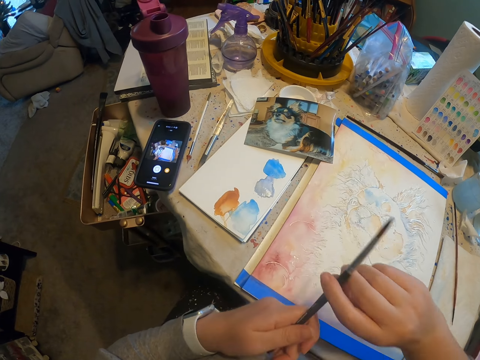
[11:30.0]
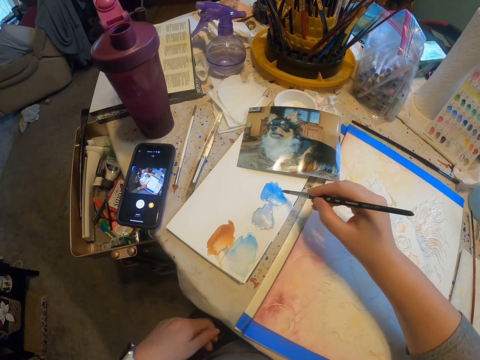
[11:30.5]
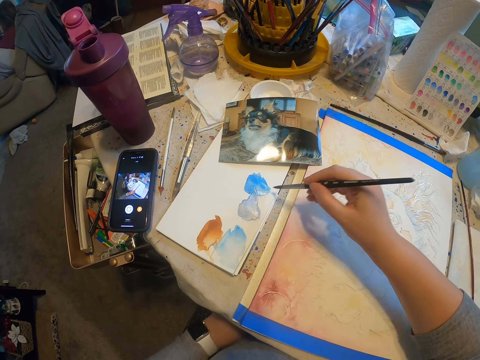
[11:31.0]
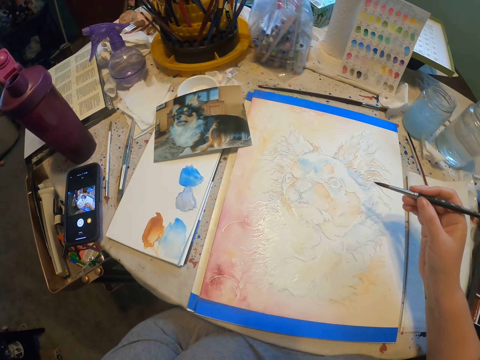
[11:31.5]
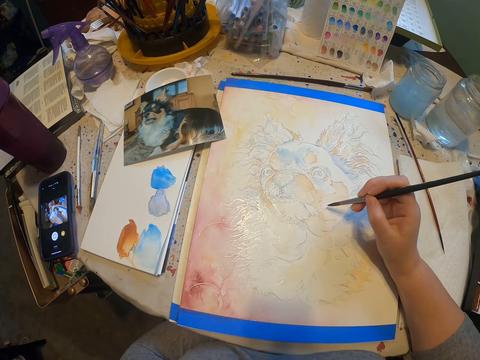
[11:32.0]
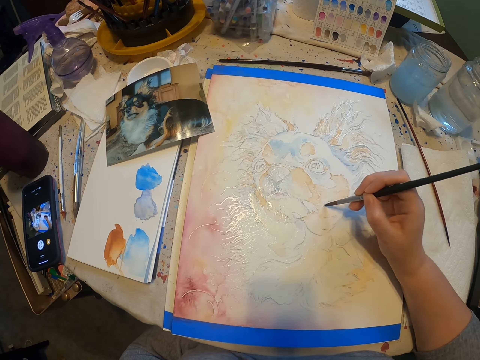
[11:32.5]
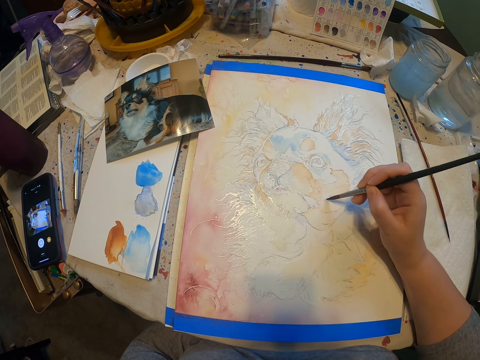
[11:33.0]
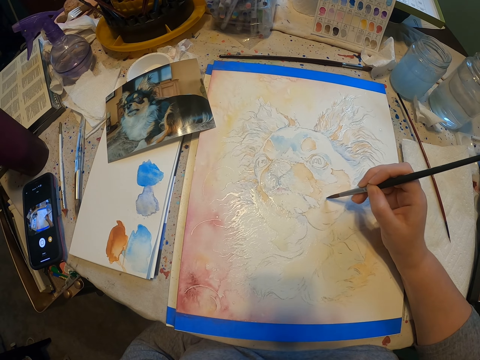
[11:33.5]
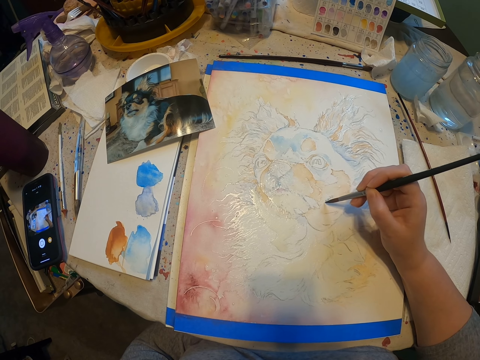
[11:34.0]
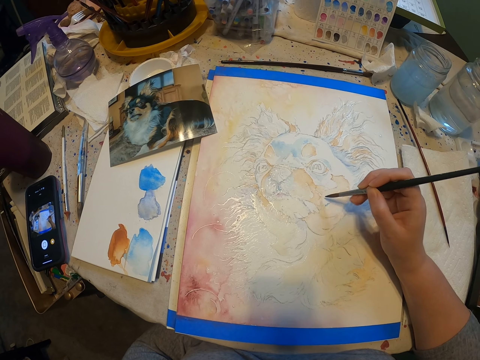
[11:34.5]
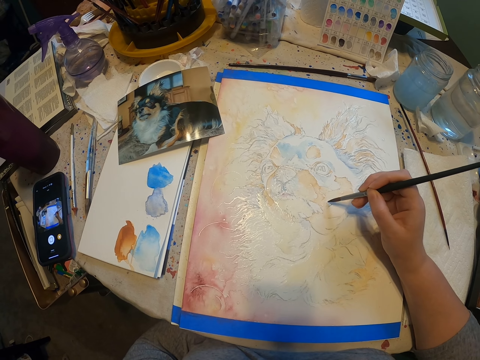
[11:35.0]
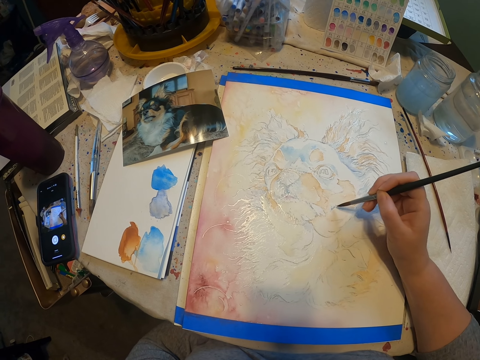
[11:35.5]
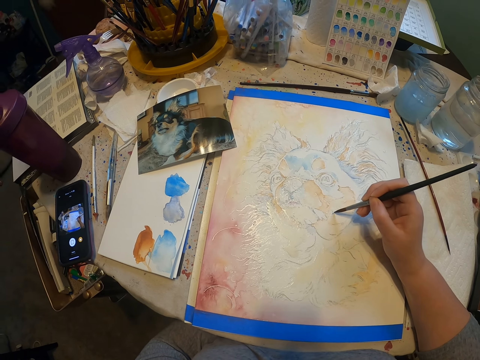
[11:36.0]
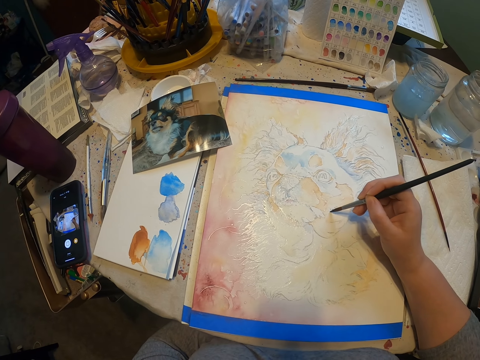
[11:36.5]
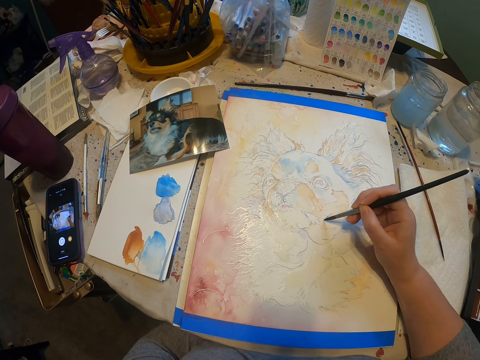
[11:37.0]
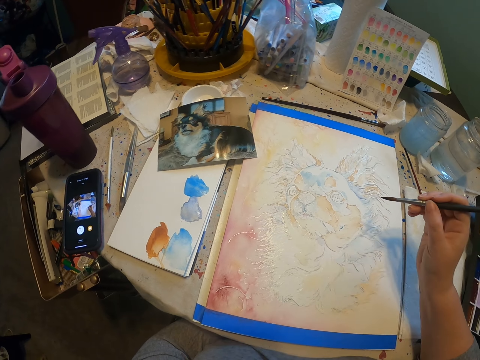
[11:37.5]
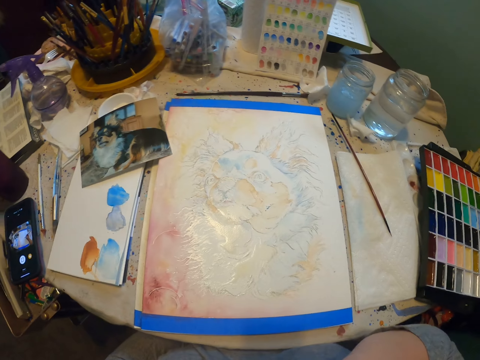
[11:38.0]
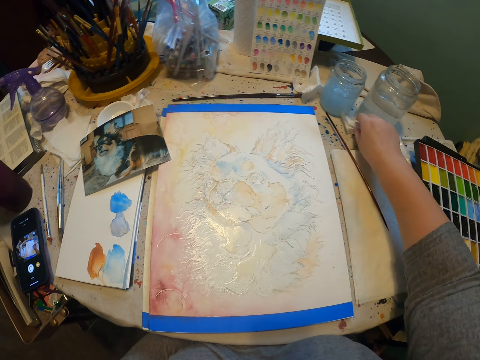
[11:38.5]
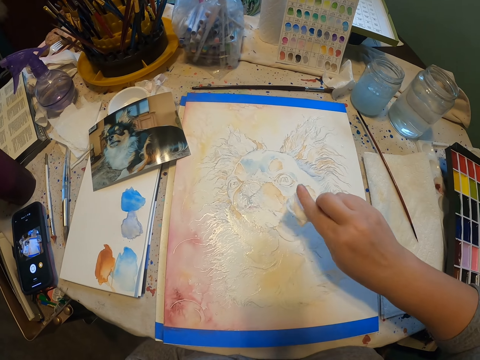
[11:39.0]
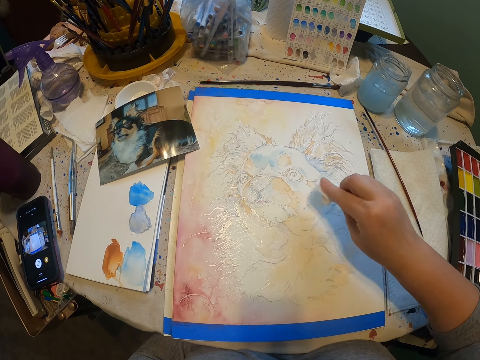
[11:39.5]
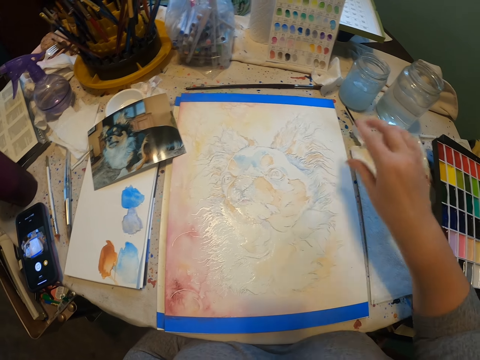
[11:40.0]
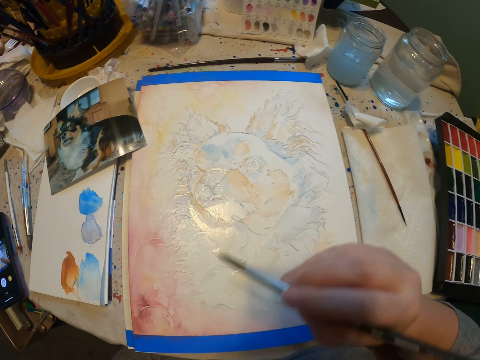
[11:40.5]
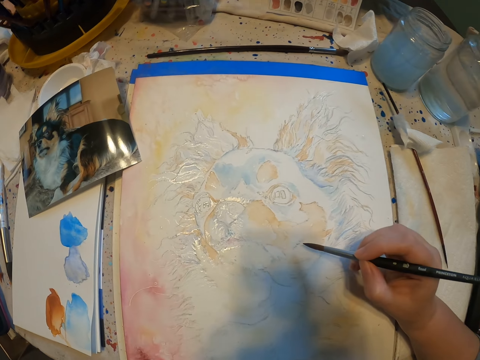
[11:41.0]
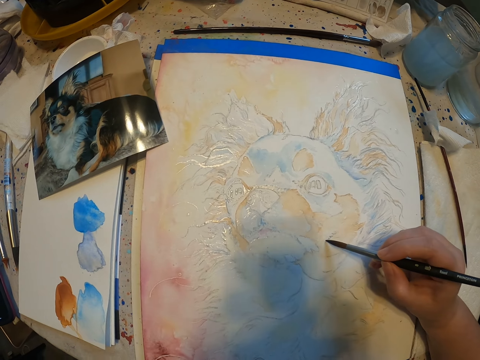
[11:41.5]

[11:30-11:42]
The camera wearer rubs the paint brush on the blue color. They apply the blue paint on the painting.

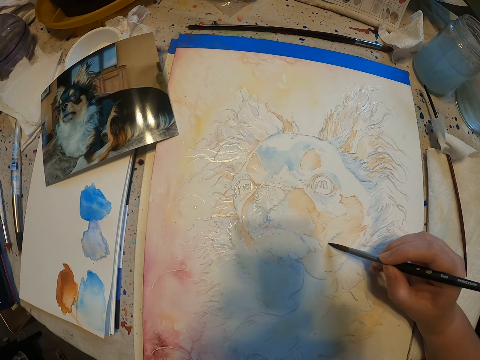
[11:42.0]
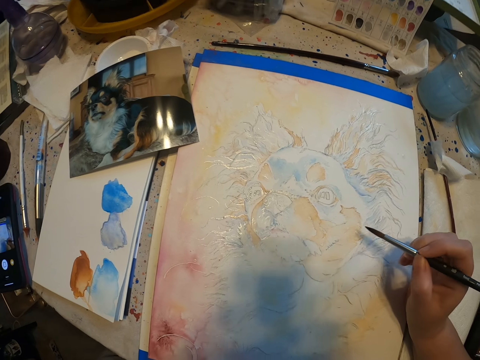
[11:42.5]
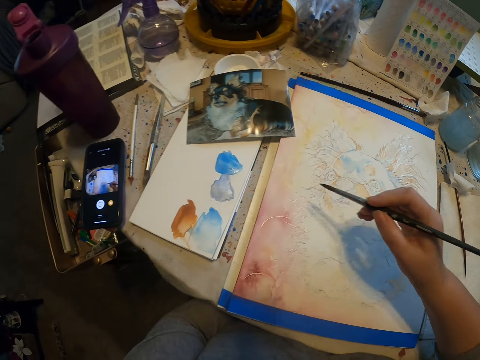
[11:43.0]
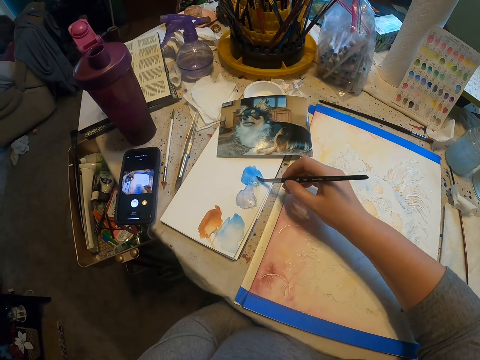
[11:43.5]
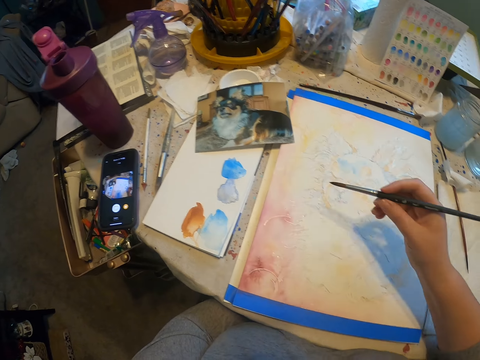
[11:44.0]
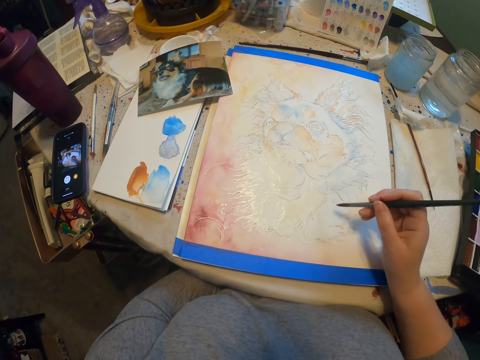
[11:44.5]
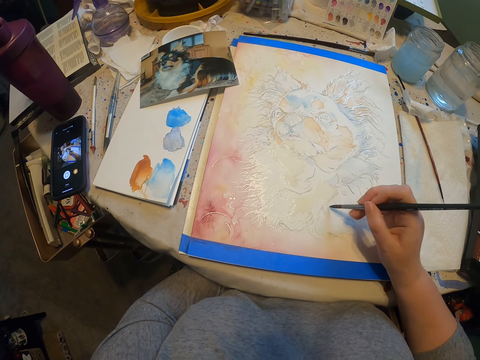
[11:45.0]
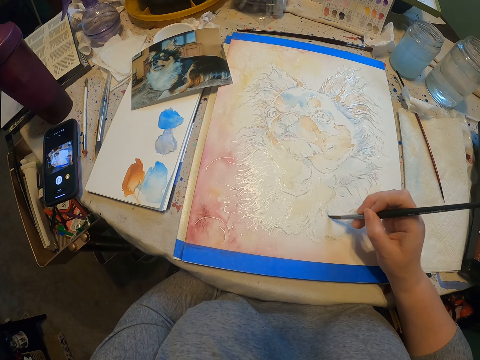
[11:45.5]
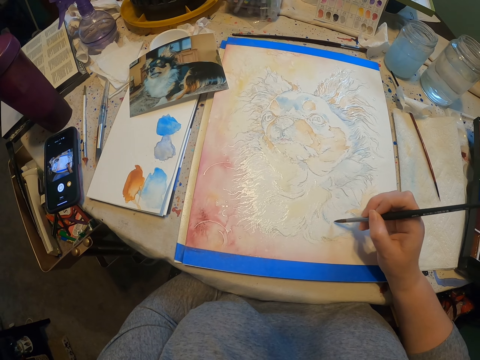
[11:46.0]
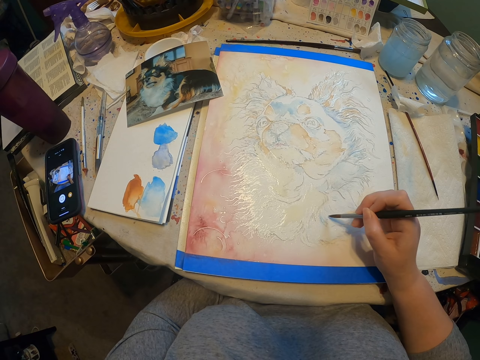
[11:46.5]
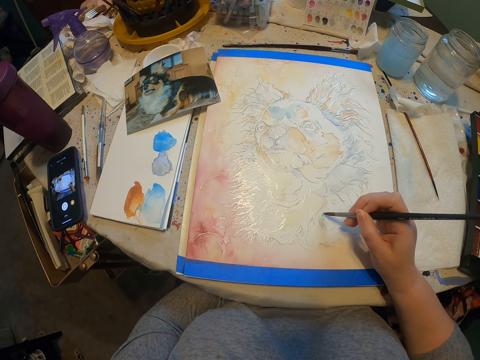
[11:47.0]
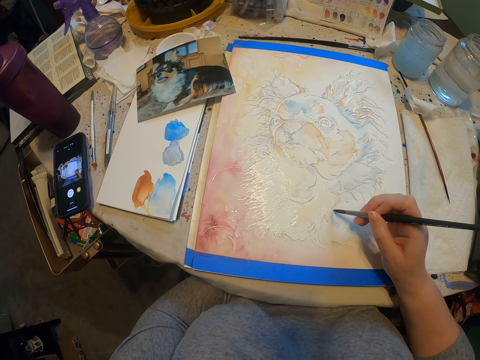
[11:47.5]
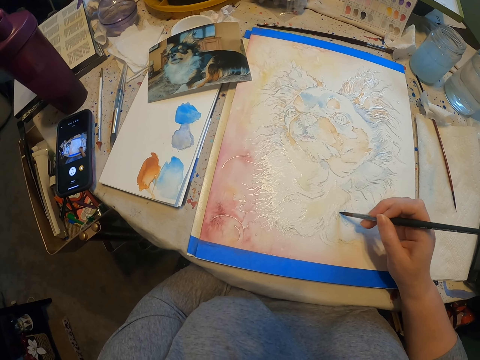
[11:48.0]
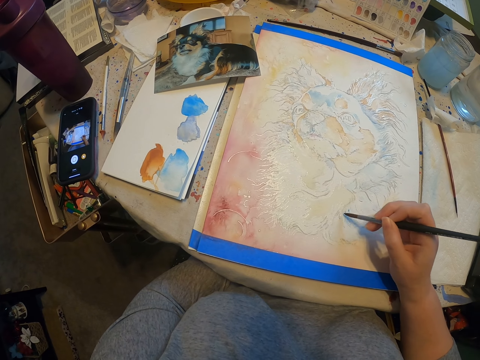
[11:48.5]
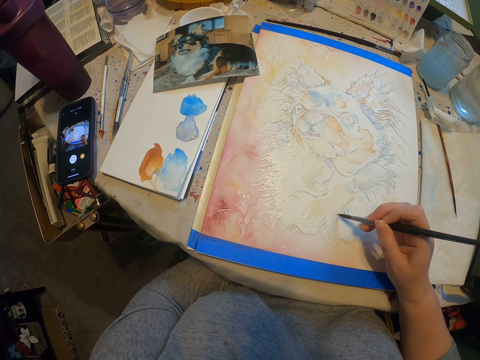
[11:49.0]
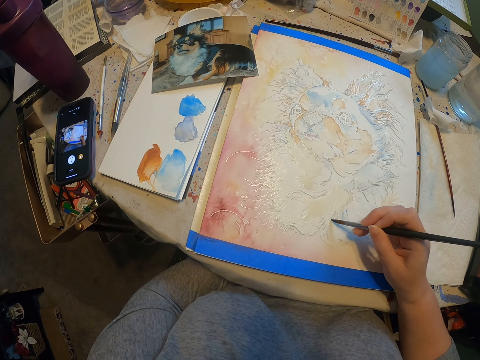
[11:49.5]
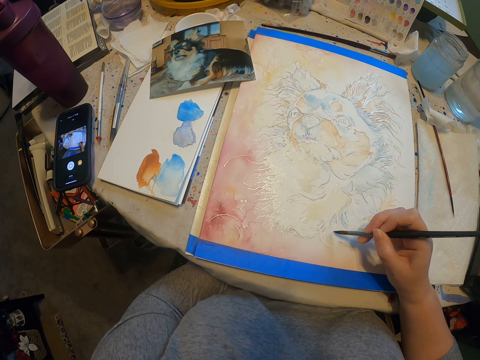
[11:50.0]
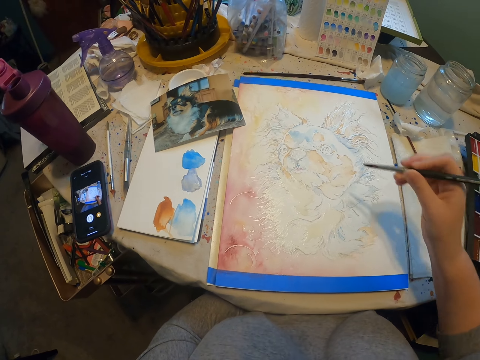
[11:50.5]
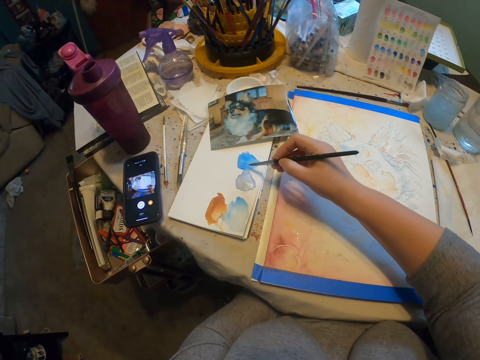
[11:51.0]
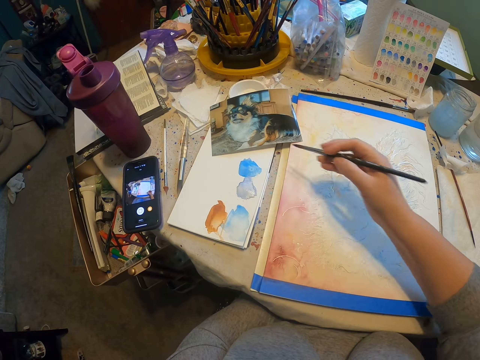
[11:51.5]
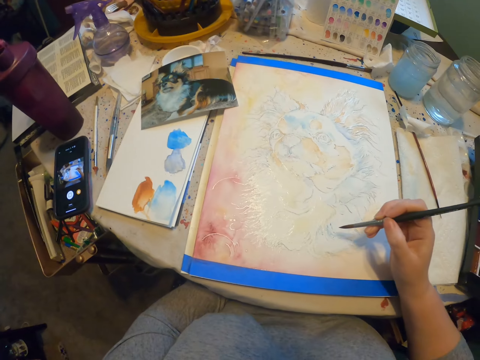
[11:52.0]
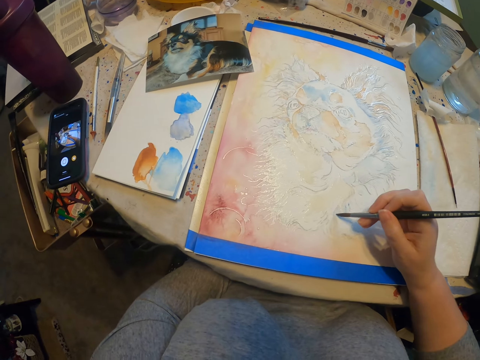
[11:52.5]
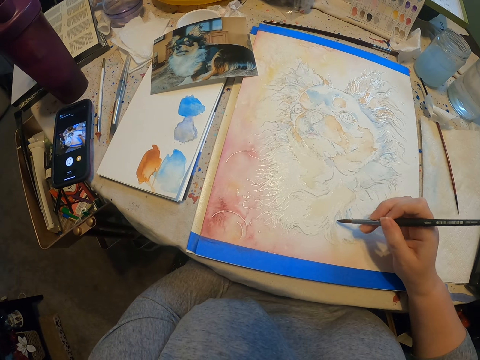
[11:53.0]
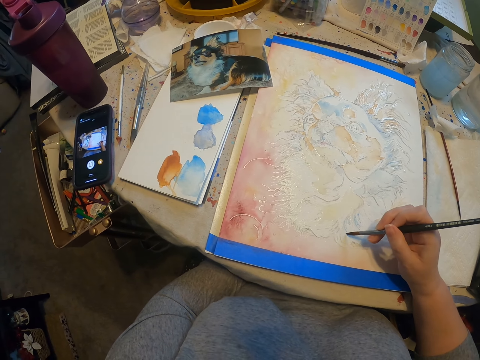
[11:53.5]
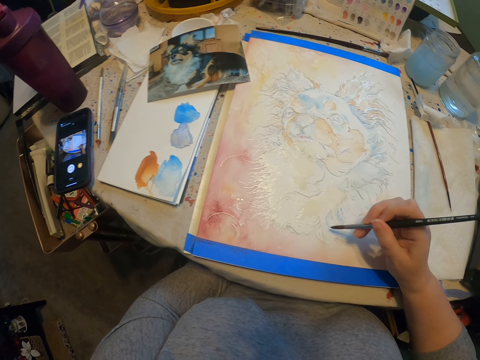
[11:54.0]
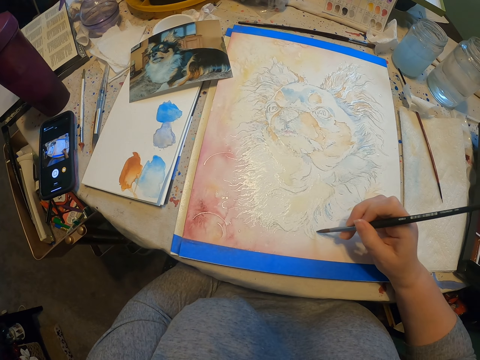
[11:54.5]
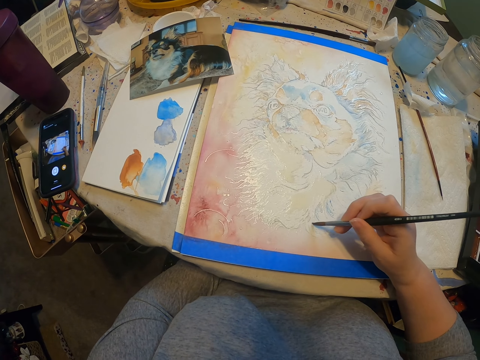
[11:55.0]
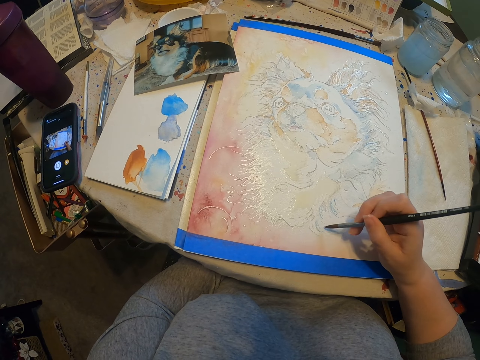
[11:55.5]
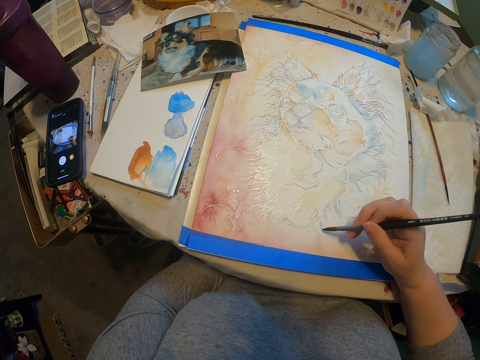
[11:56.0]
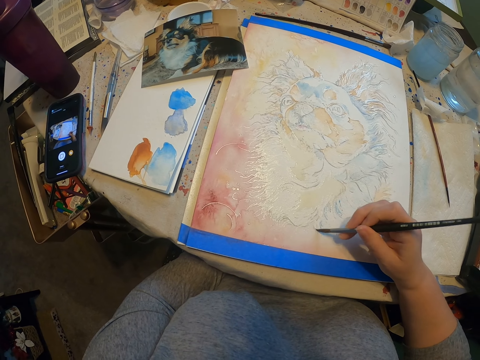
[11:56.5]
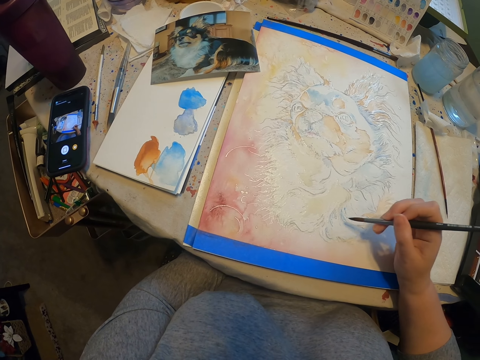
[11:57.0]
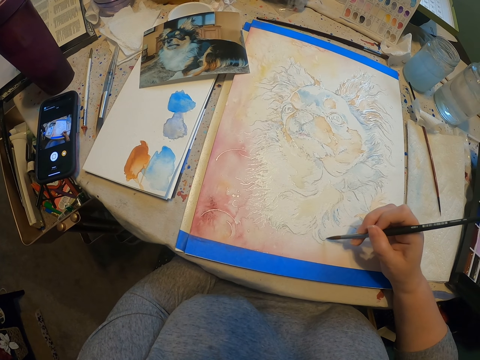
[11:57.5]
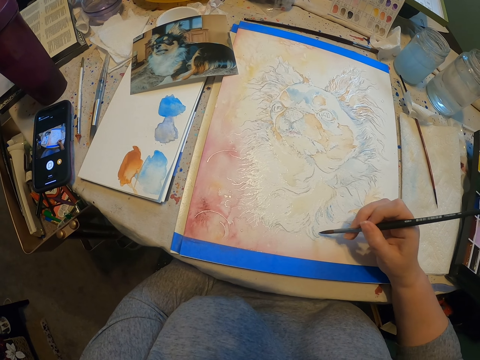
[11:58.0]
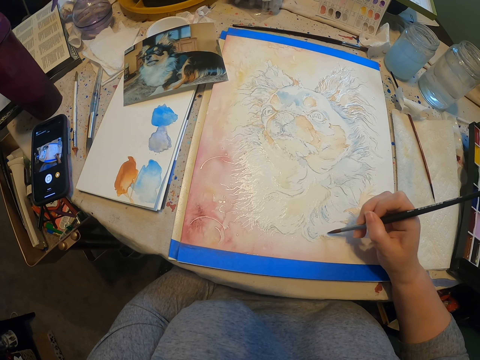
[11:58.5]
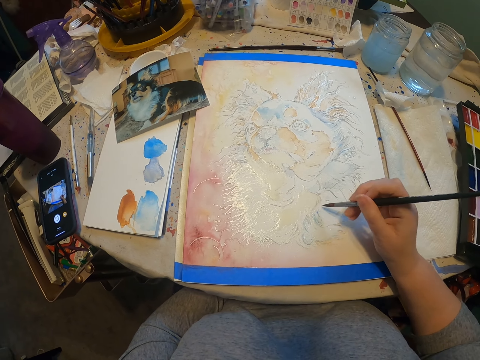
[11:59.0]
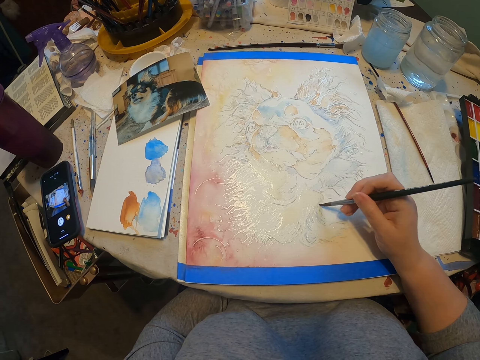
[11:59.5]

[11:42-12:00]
The camera wearer rubs the paint brush on the blue color. They apply the blue color on the painting. They rub the painting brush on the paint. They paint the picture using the painting brush.
